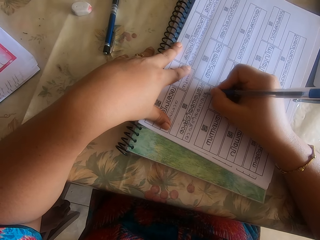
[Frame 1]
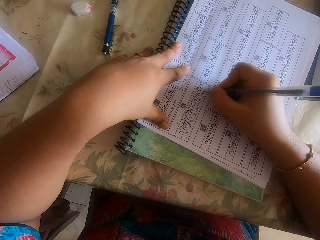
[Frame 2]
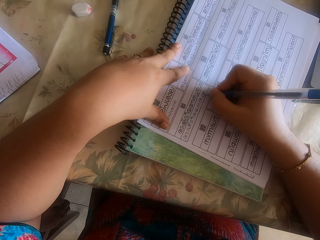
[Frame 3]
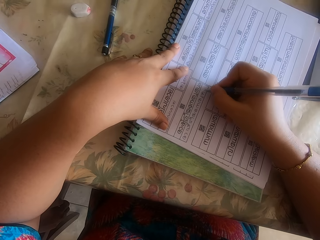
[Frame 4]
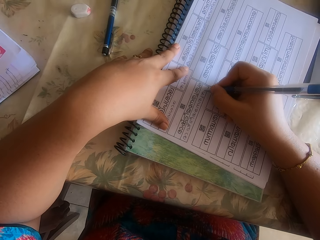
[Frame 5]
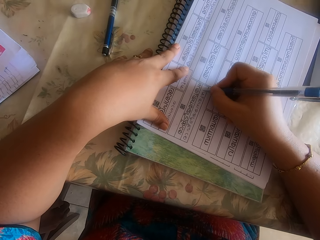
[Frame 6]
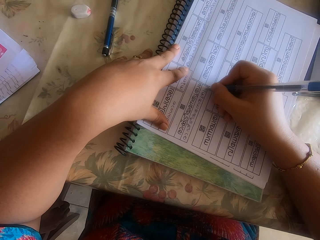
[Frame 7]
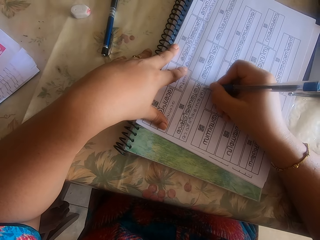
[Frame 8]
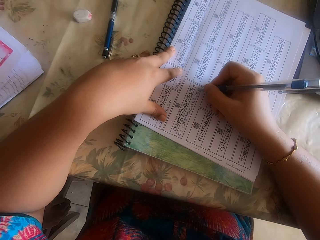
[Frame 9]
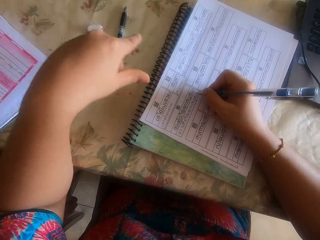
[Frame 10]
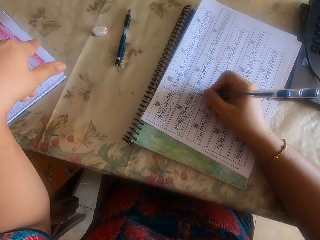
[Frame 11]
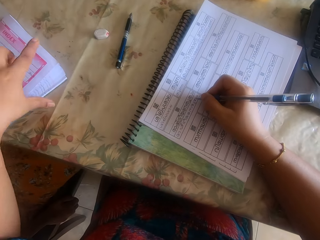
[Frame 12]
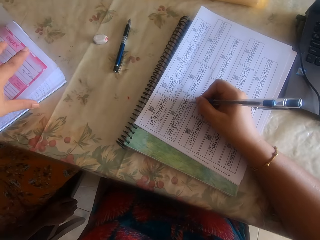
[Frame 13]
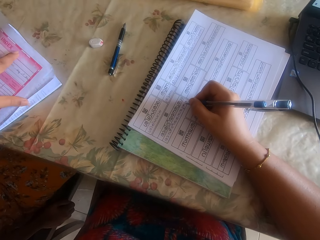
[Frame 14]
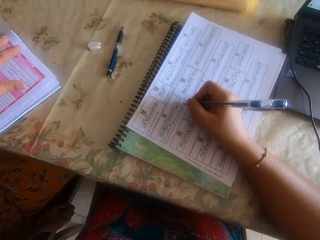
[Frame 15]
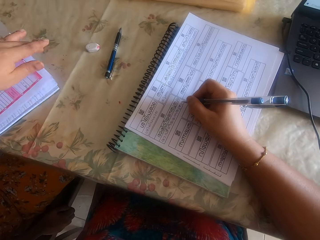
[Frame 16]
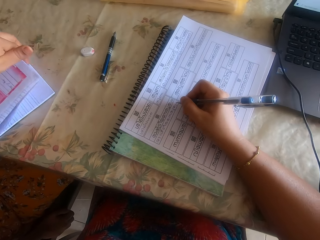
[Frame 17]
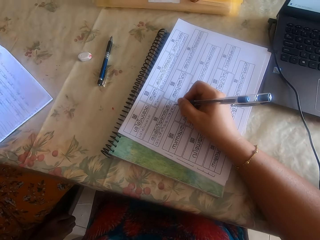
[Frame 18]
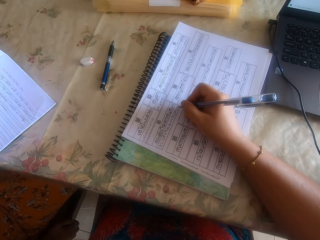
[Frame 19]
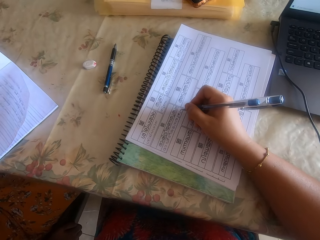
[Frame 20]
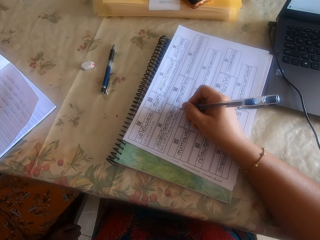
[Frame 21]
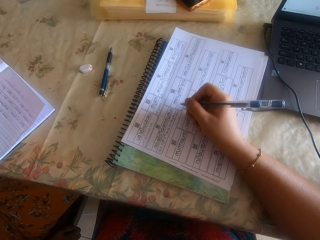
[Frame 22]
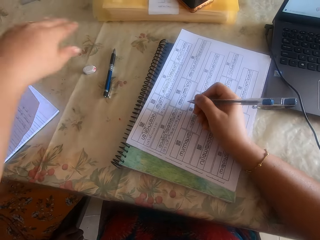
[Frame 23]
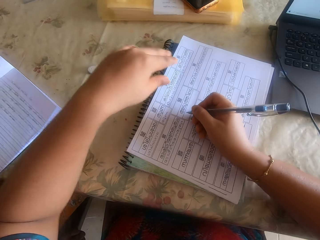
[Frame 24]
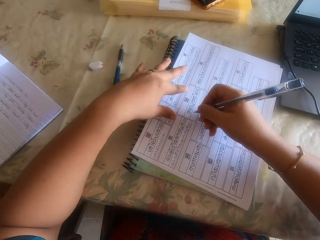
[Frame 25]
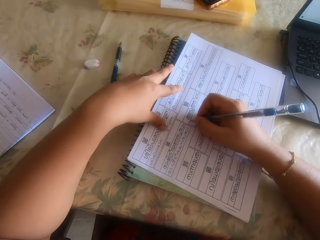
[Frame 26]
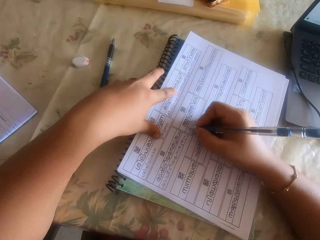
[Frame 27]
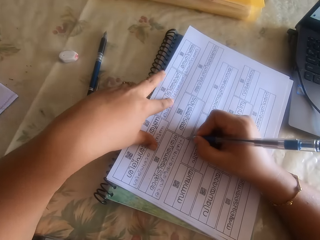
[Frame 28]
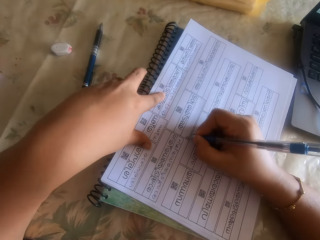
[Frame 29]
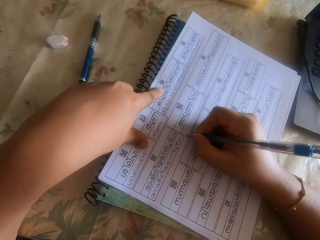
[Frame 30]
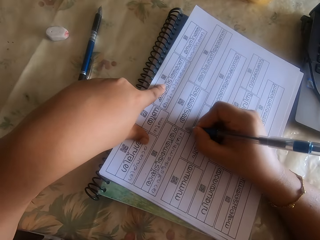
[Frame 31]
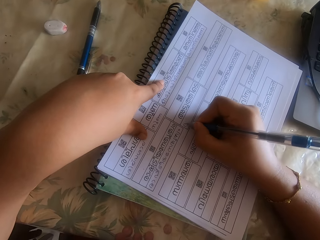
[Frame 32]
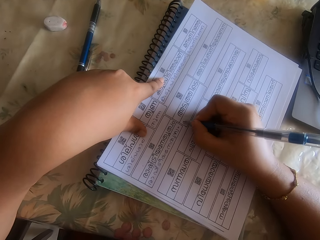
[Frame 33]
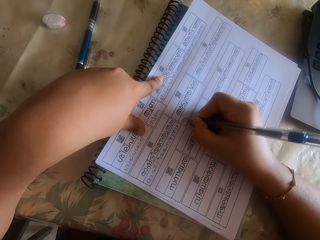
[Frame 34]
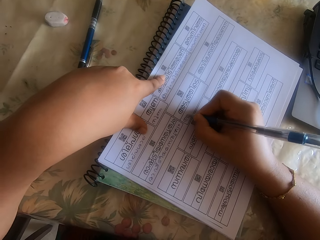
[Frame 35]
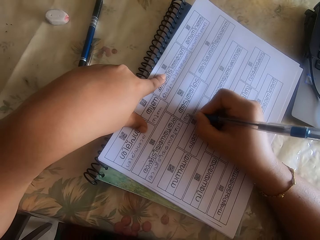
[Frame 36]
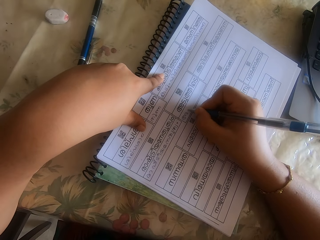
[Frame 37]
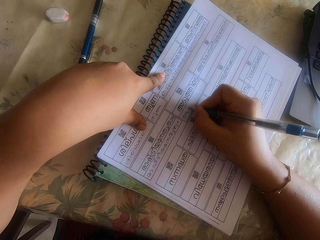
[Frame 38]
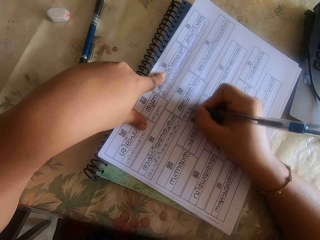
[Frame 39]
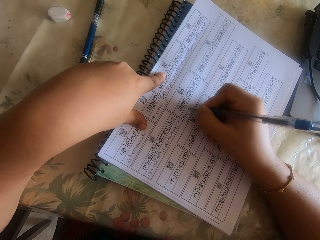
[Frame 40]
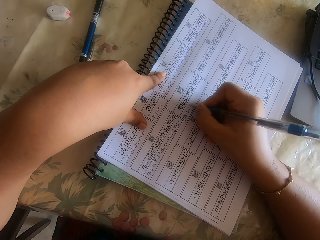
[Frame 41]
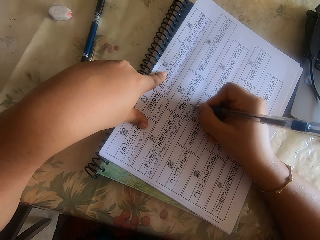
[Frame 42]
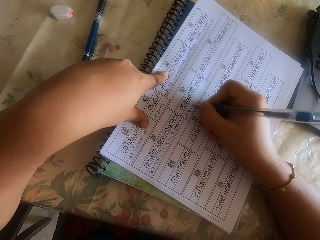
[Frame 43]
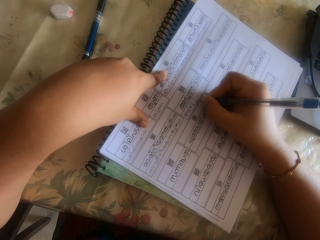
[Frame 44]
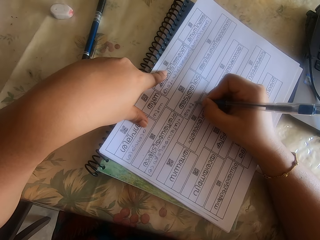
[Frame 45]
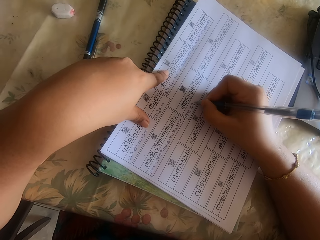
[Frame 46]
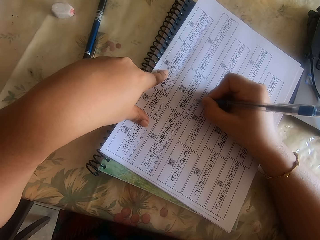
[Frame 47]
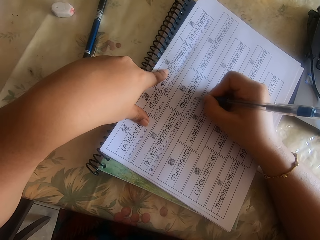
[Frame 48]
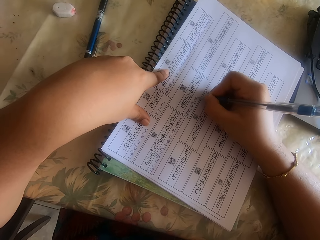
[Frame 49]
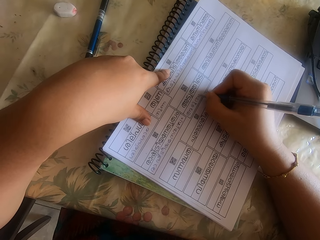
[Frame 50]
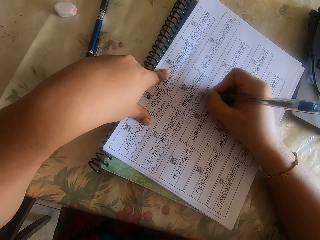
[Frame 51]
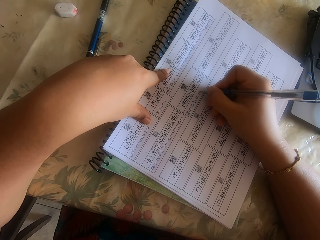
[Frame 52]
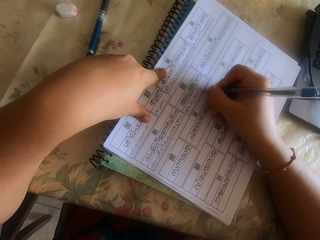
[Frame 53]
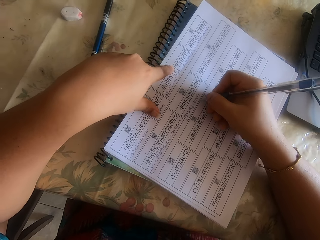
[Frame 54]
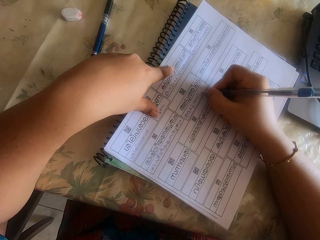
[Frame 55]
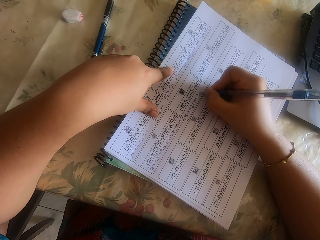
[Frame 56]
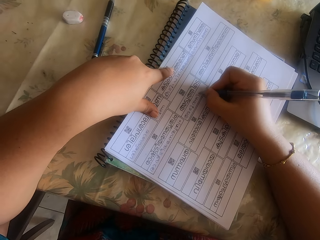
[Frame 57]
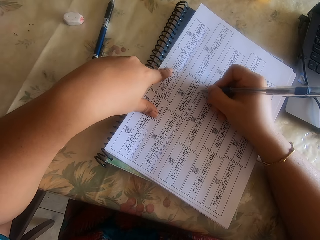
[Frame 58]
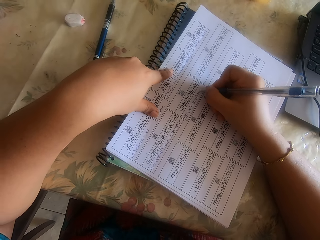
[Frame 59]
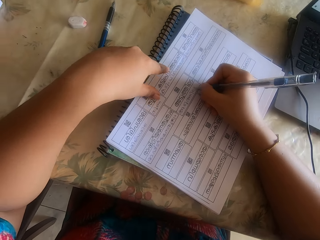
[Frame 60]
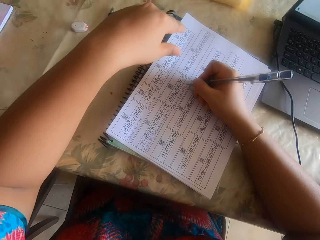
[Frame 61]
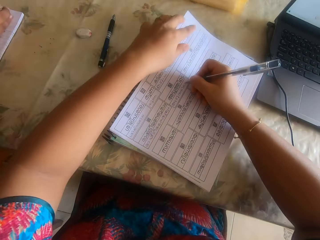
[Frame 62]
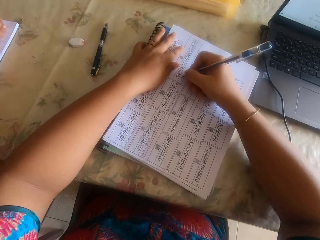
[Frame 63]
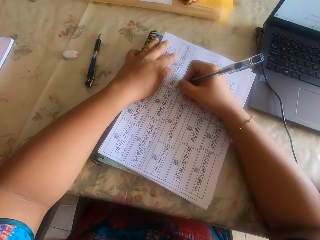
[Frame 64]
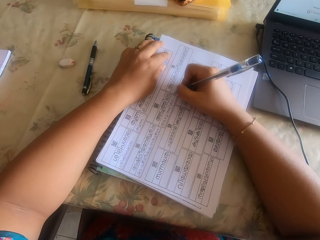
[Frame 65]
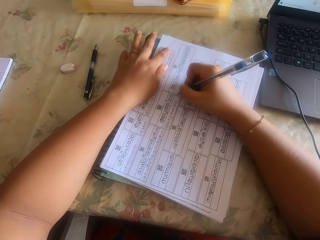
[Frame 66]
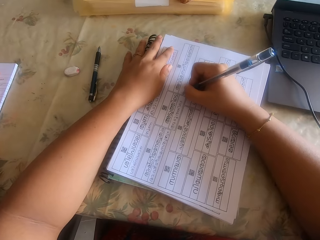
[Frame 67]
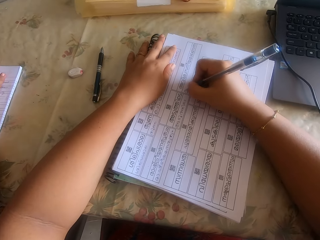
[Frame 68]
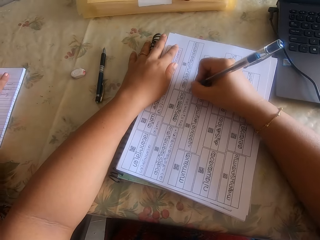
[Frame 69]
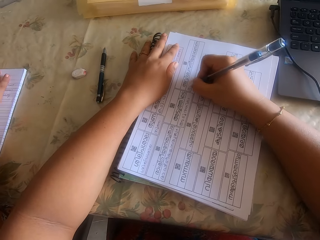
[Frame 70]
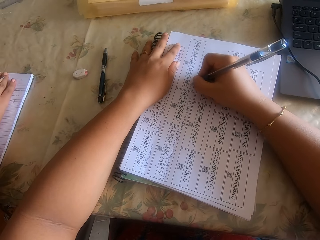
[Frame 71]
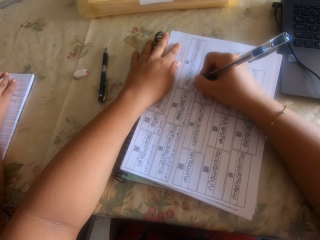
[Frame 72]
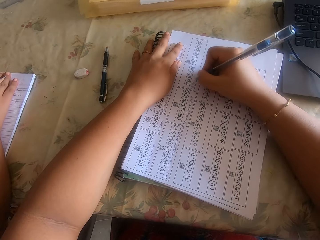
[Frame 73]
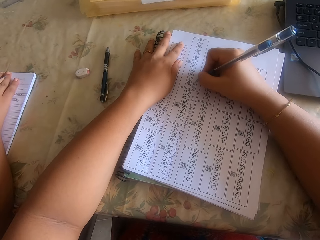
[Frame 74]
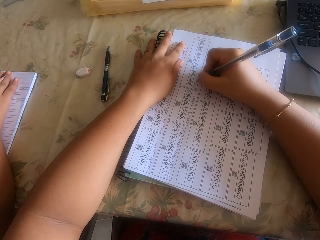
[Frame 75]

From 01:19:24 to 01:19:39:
The camera wearer moves the hand. She touches a book on the table with her left hand. She interacts with the girl. She speaks. She moves the pile of papers on the book with her right hand and places her left hand on the pile of papers on the book. She writes on the paper on the book with the pen in her right hand. She speaks. She moves the pile of papers on the book with her right hand. She writes on the paper on the book with the pen in her right hand.

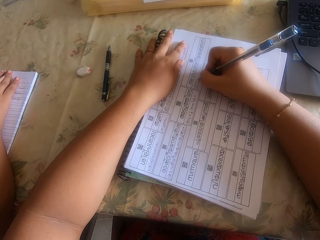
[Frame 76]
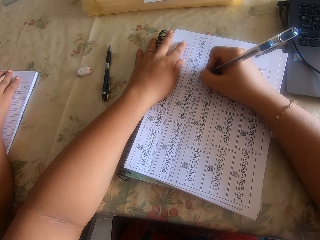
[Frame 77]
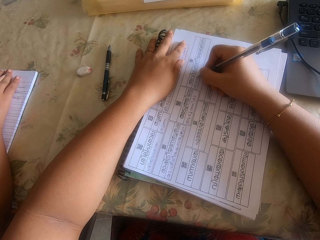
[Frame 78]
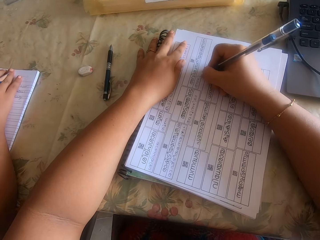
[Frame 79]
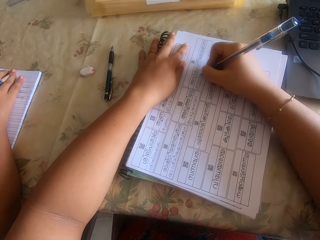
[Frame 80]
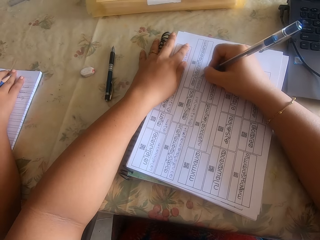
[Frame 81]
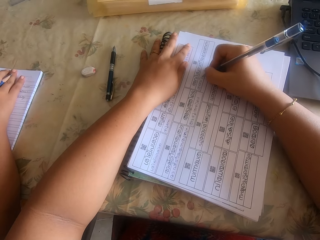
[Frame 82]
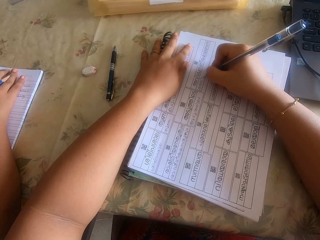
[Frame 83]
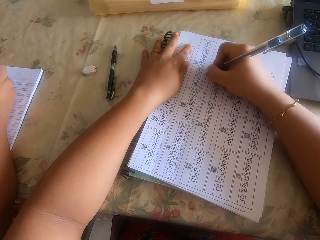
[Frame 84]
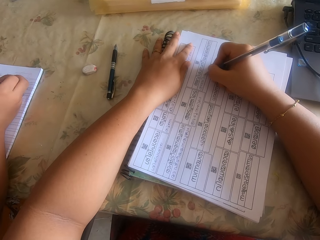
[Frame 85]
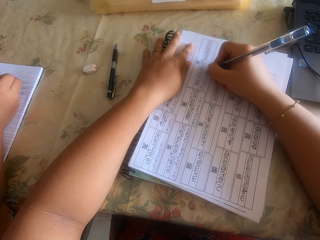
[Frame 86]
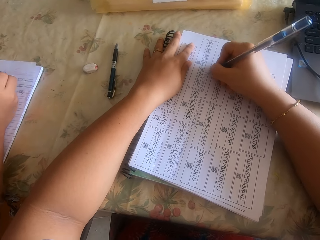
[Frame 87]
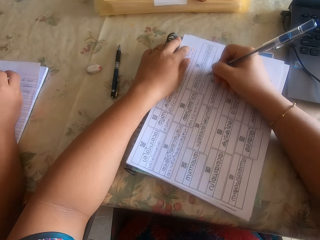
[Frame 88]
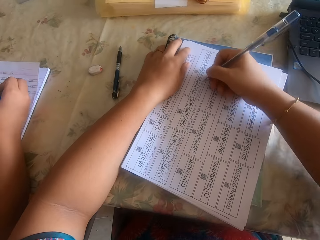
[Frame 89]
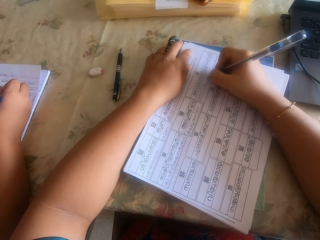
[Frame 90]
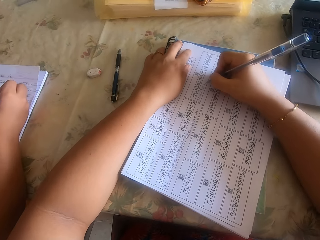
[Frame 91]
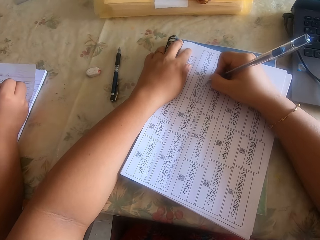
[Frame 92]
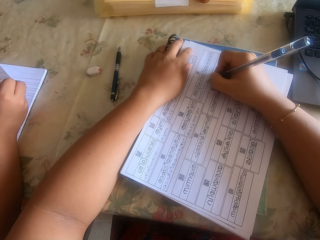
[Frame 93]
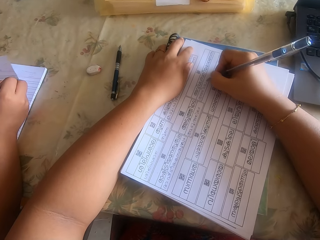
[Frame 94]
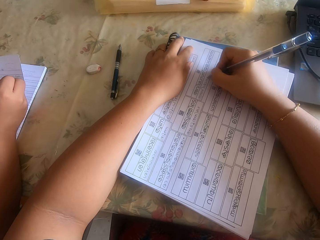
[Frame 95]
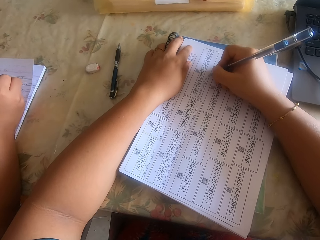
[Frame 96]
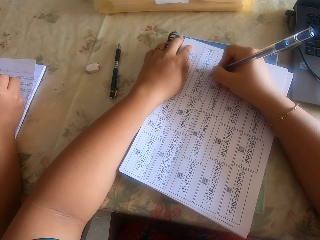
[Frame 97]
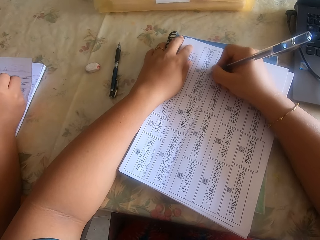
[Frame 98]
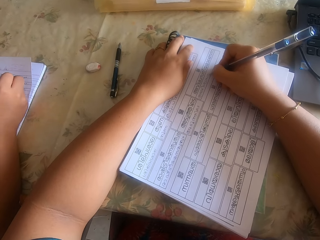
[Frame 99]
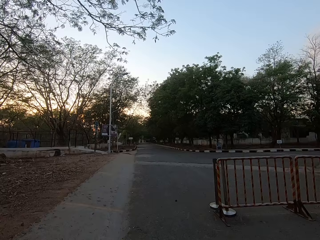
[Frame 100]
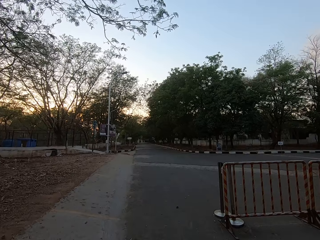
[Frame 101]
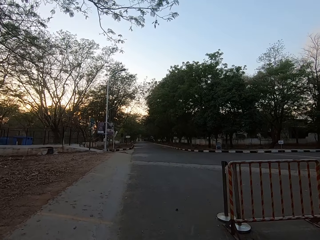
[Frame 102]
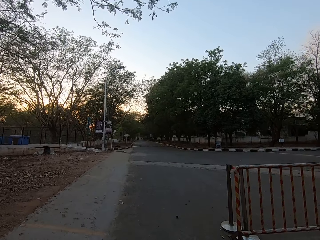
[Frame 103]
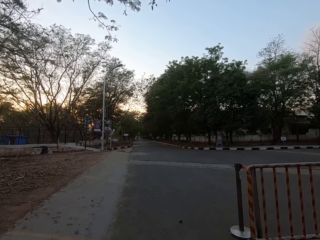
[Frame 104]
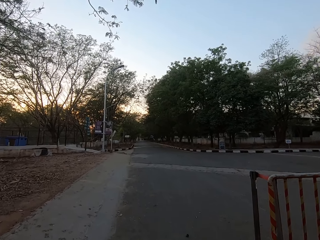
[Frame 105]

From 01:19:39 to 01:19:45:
The girl writes on the book with a pencil in her right hand. The camera wearer walks down a road.
